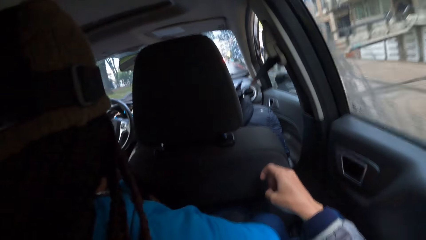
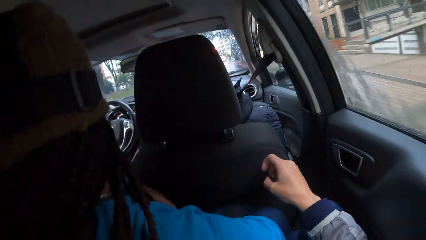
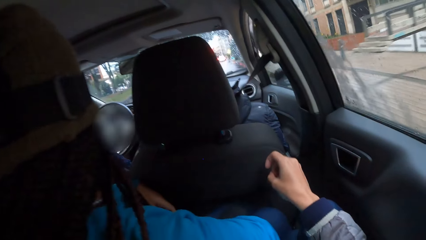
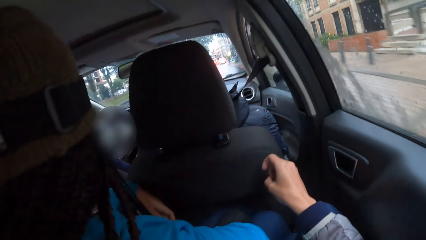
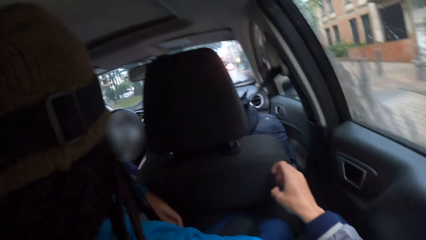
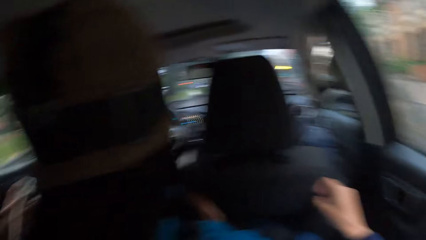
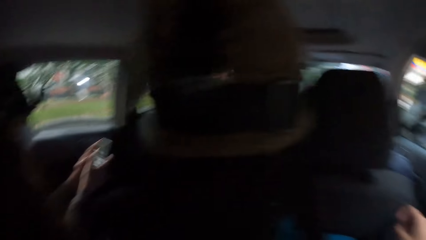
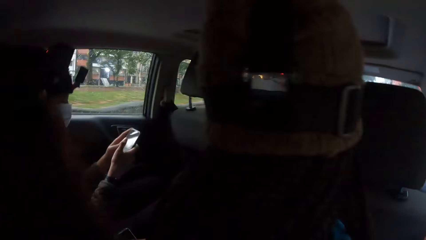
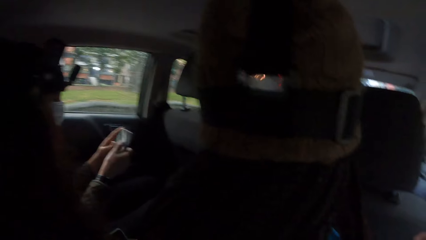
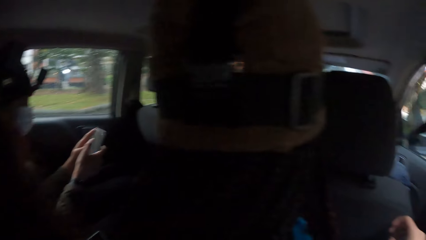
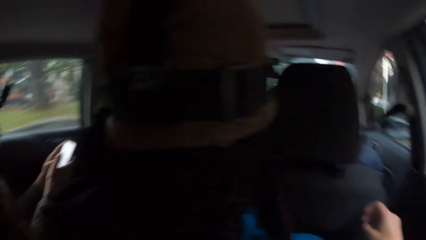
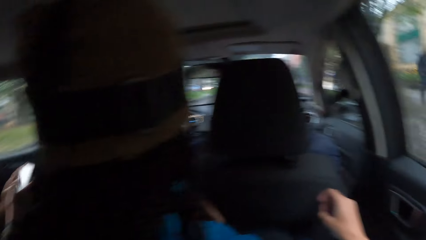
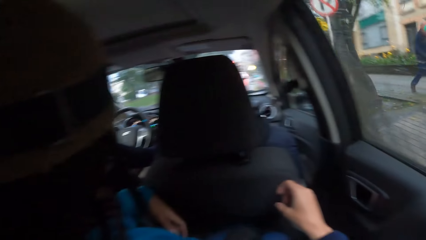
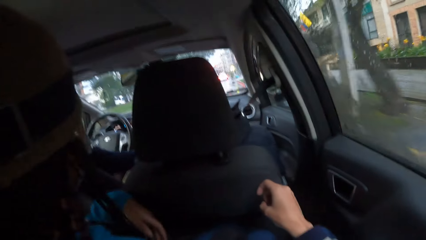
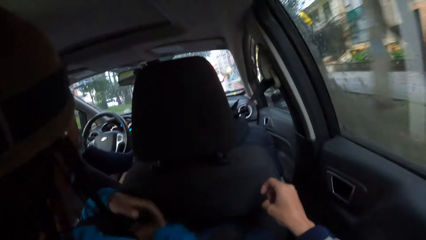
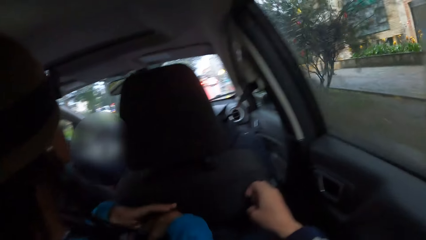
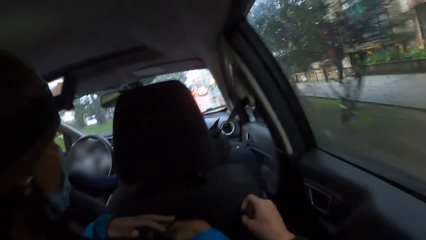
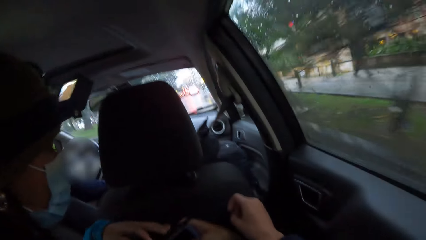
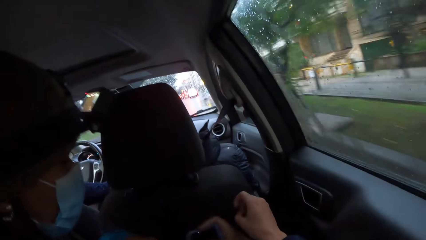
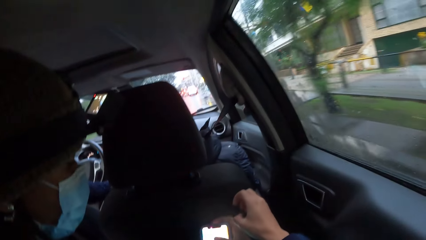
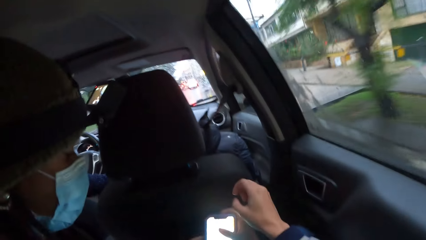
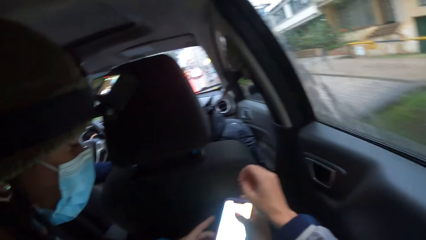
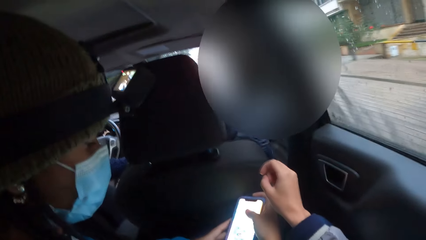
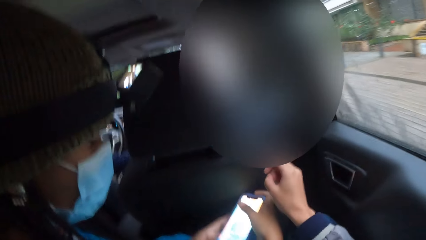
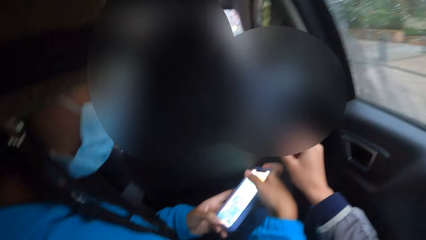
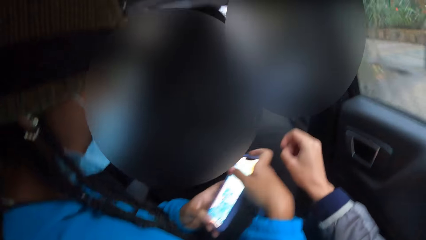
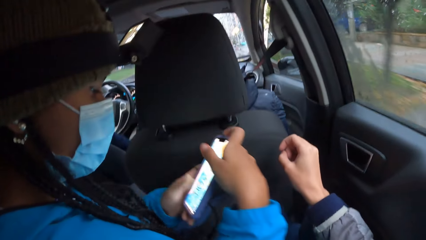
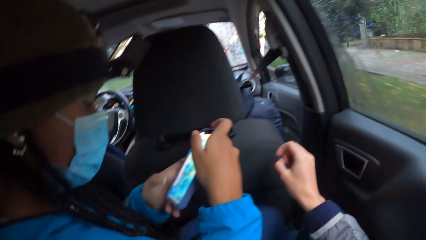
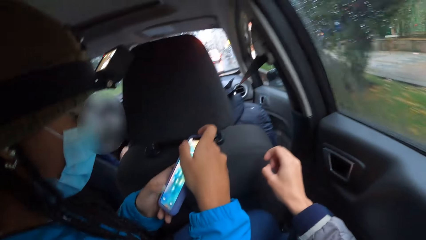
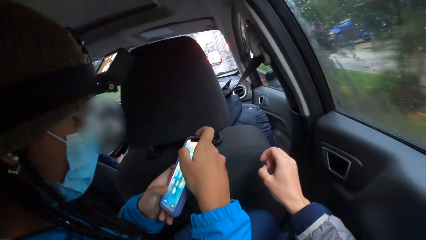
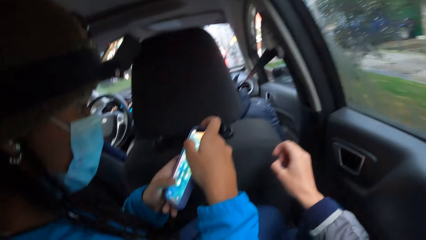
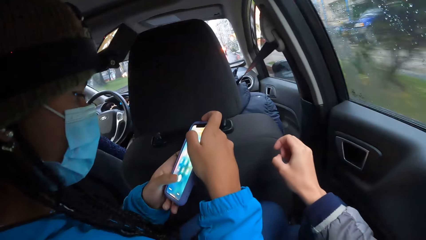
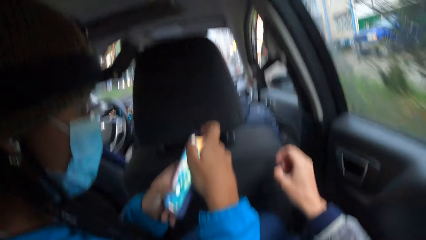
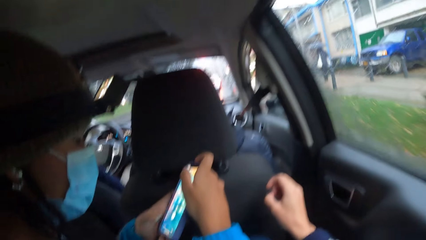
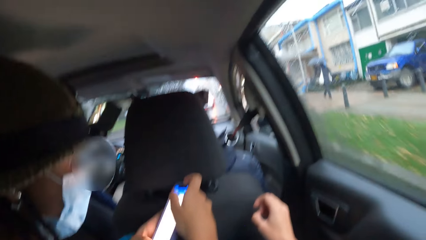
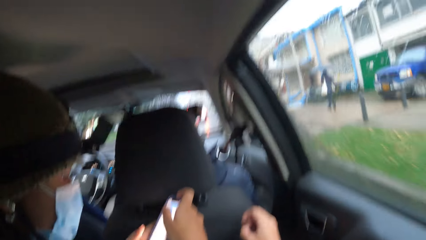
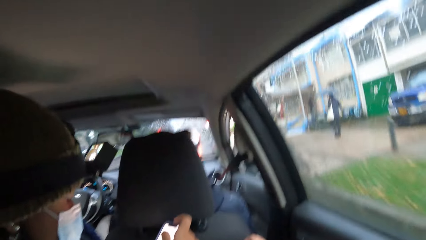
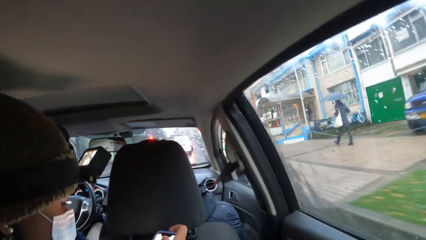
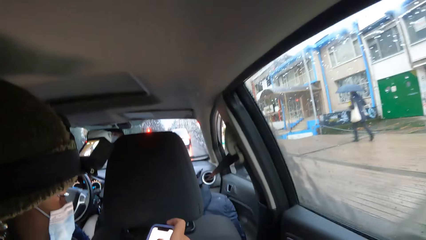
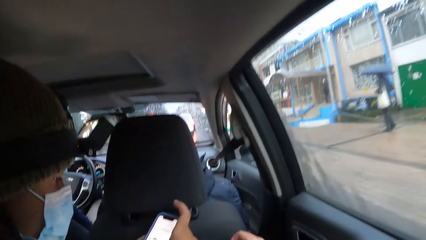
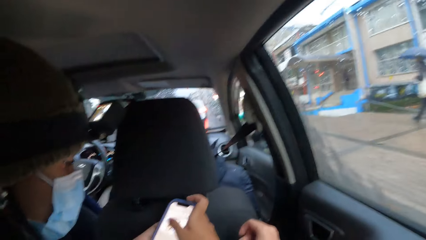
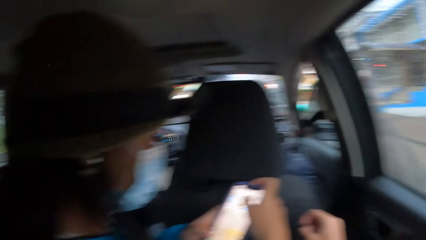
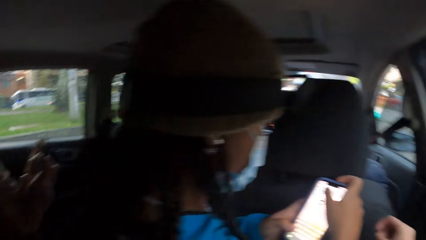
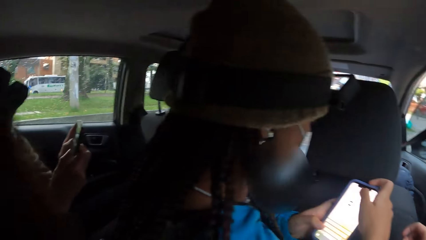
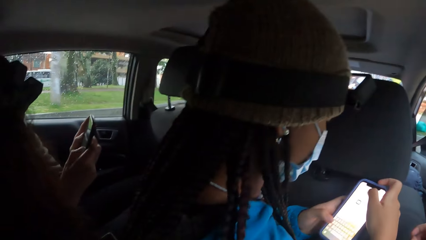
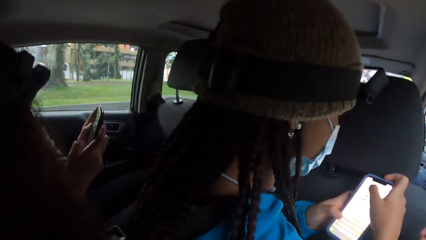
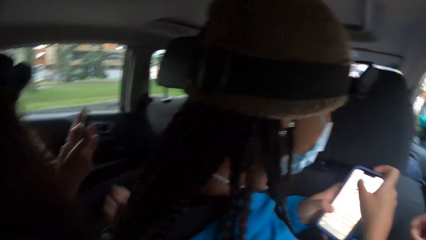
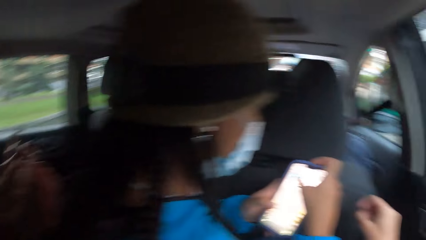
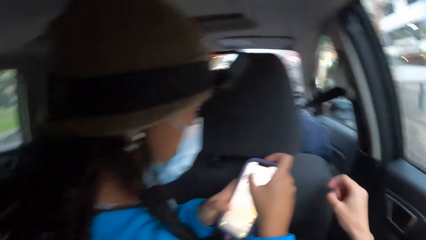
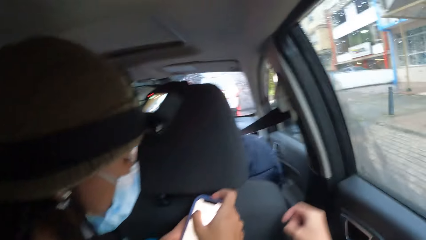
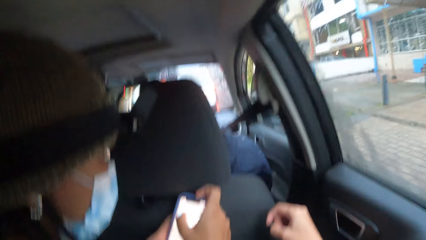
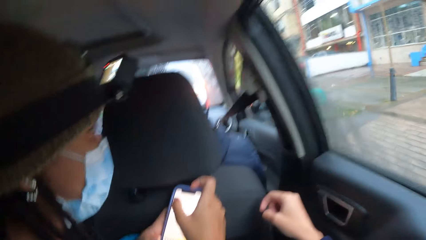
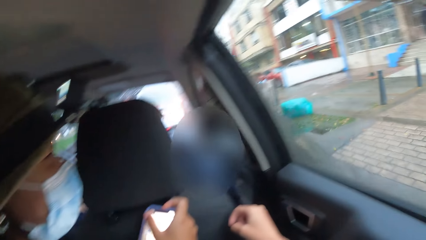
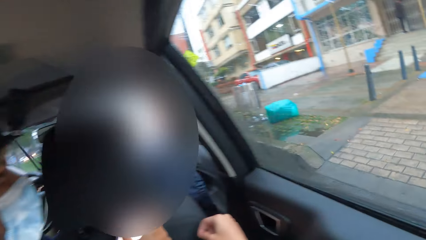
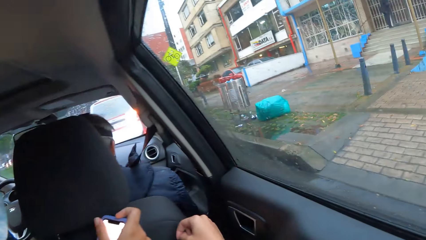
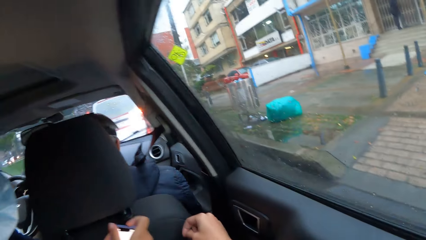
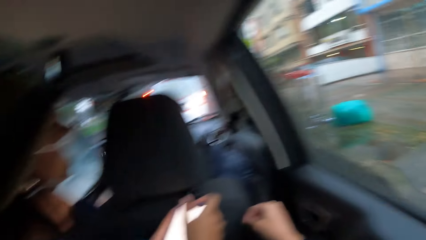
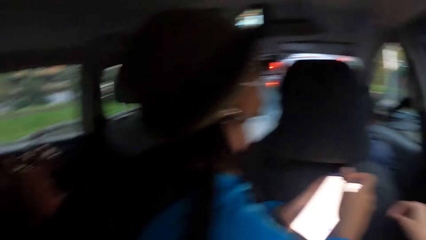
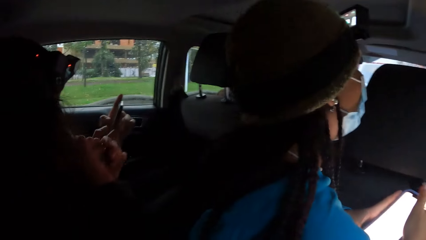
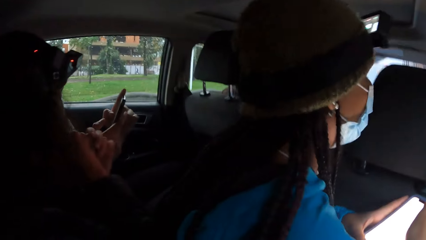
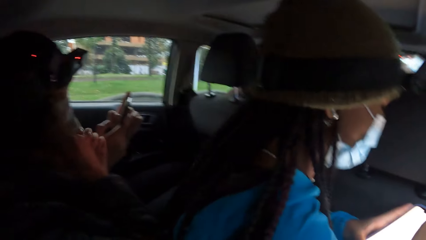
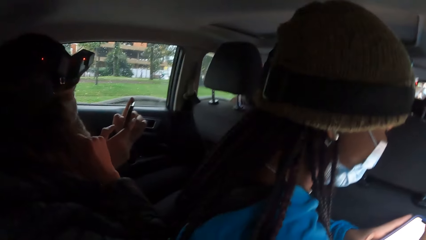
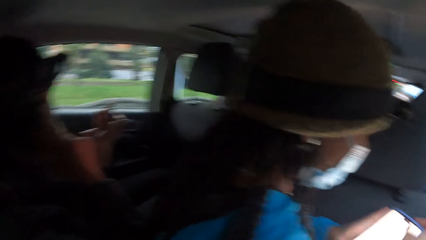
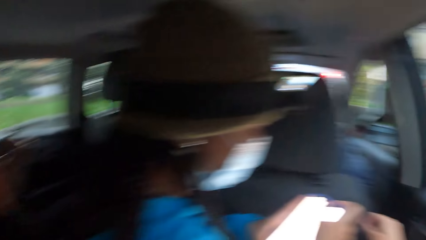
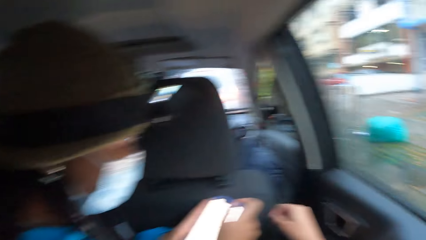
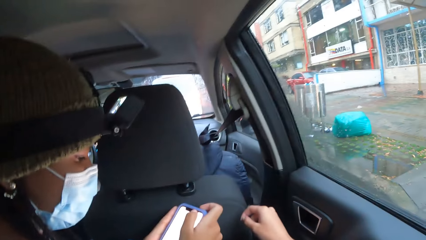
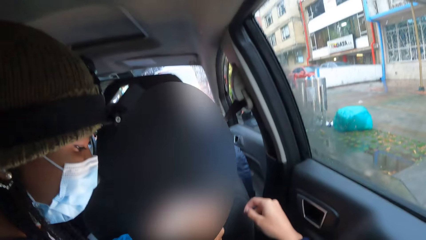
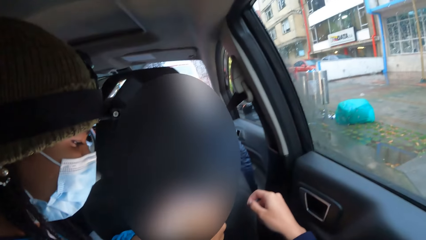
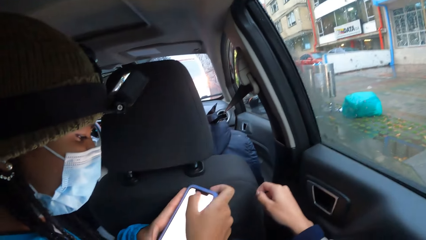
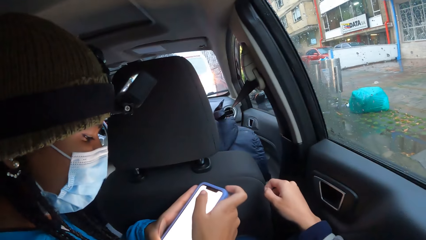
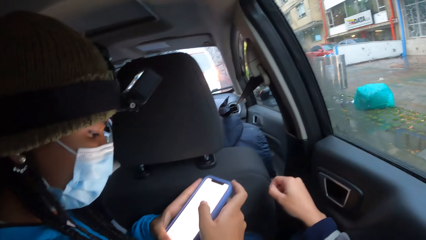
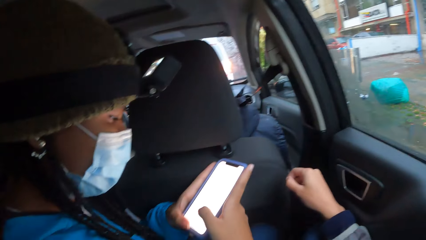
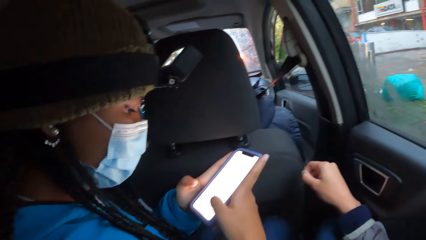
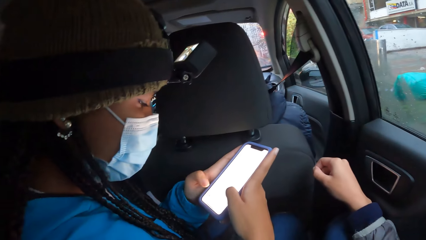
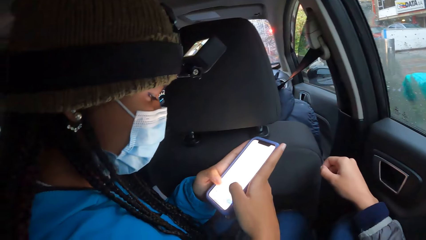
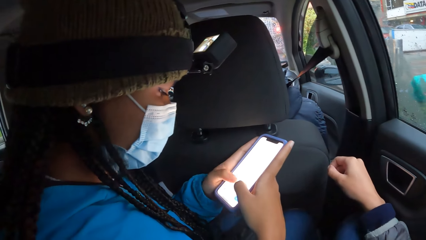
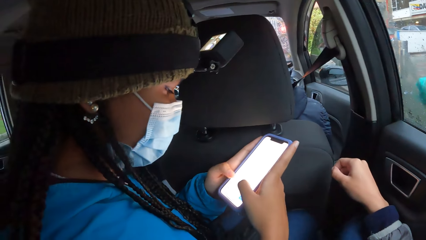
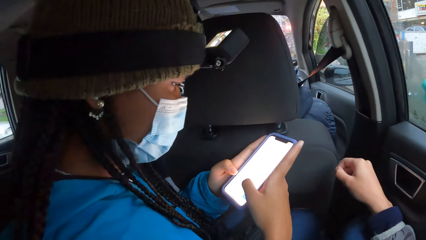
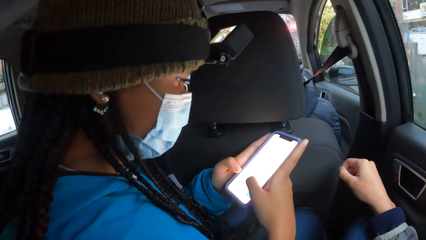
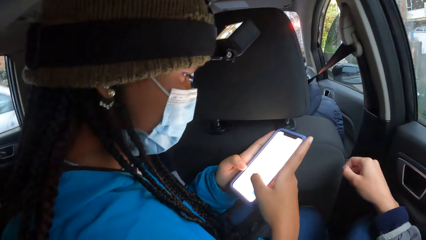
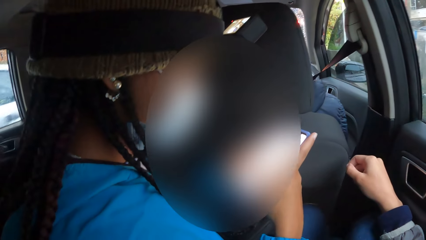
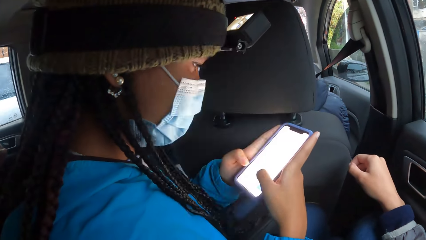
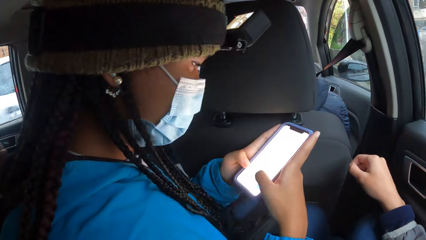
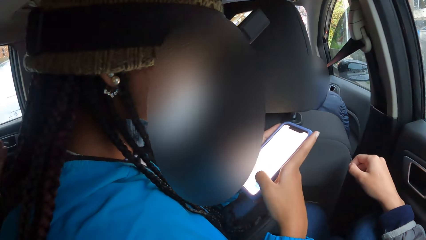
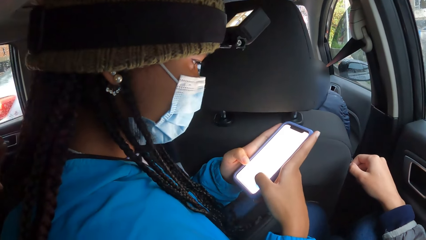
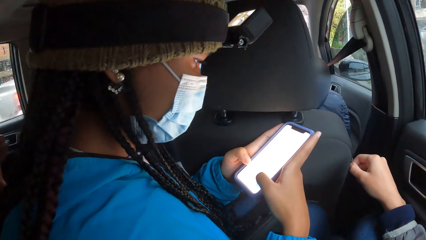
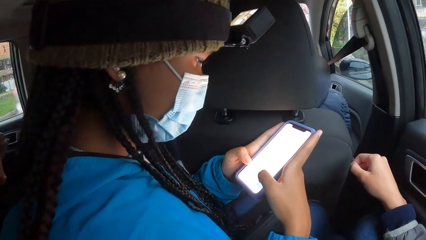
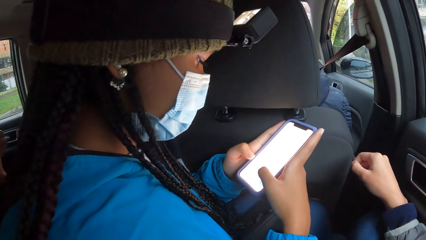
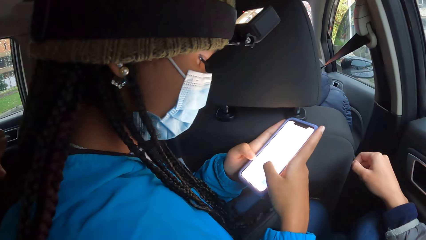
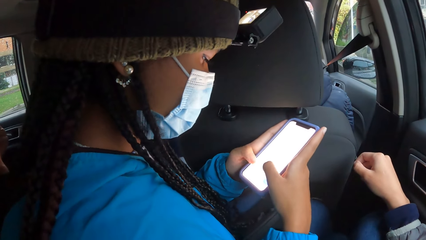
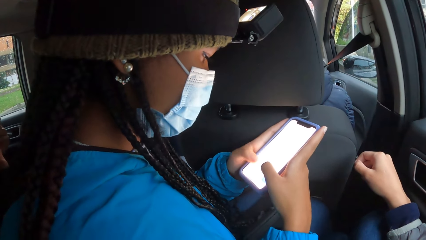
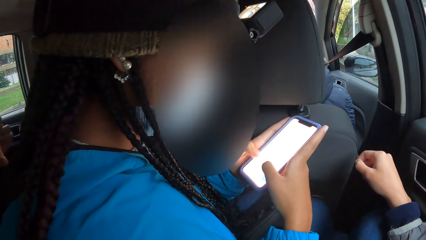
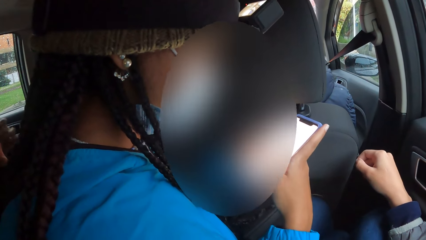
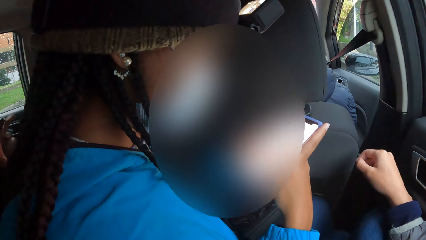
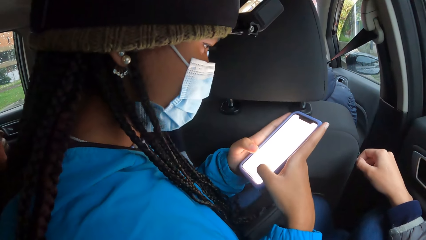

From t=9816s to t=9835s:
The camera wearer moves fingers. A woman scrolls the phone. Another woman holds a phone with both hands. The second woman taps the phone. A third woman holds the phone with both hands. The second woman uses the phone. The second woman writes a message.
